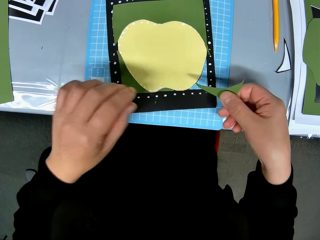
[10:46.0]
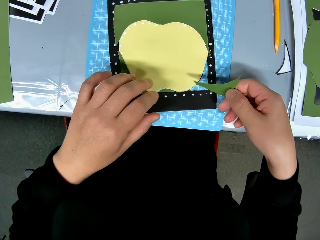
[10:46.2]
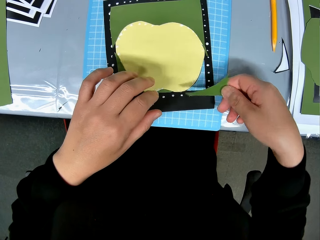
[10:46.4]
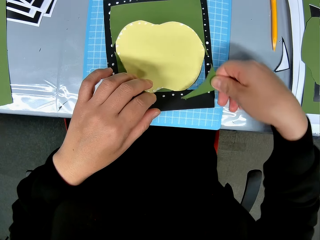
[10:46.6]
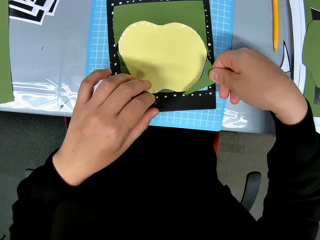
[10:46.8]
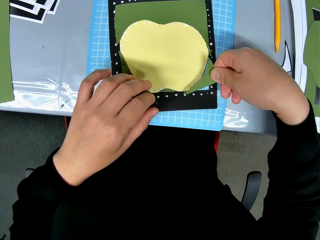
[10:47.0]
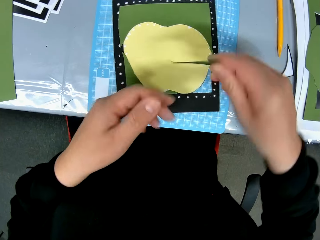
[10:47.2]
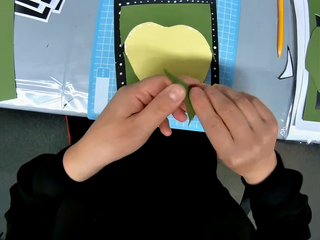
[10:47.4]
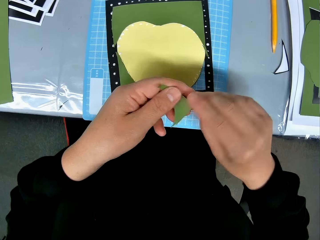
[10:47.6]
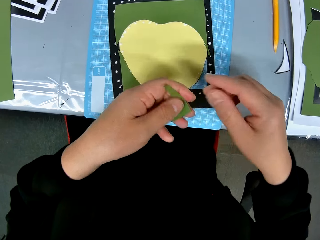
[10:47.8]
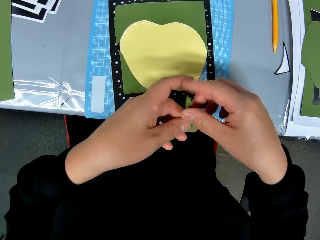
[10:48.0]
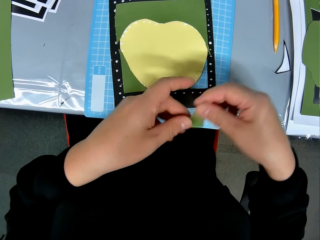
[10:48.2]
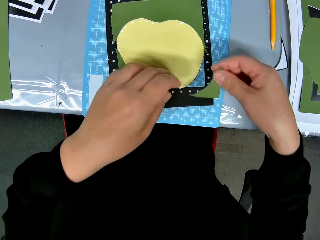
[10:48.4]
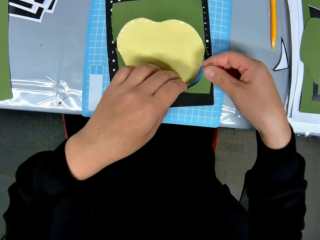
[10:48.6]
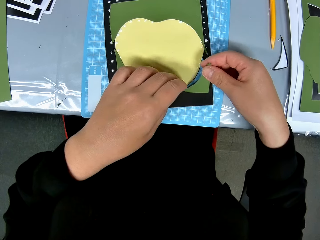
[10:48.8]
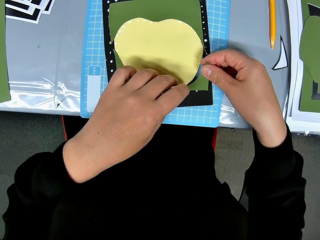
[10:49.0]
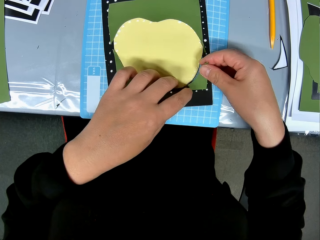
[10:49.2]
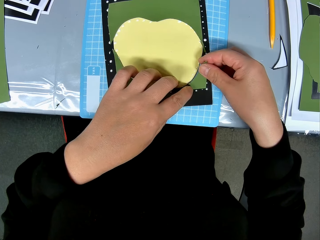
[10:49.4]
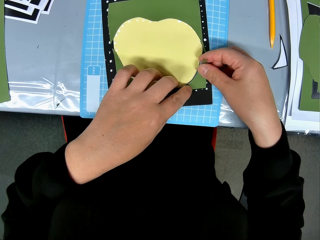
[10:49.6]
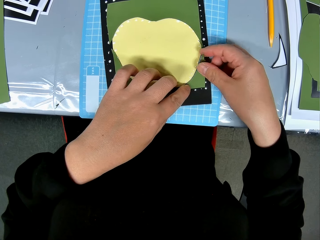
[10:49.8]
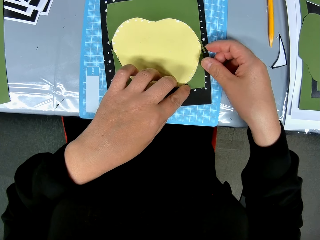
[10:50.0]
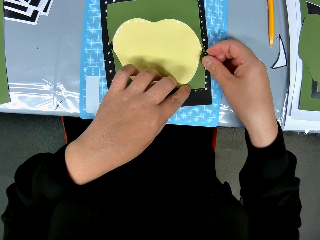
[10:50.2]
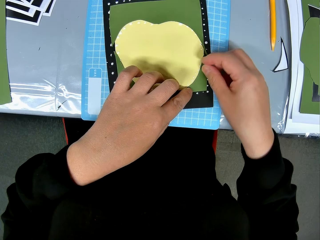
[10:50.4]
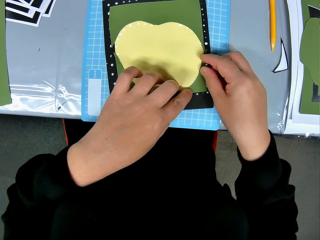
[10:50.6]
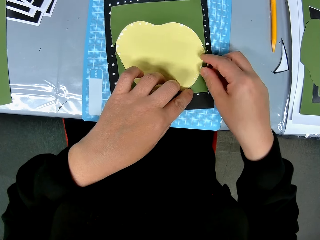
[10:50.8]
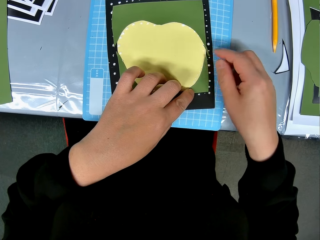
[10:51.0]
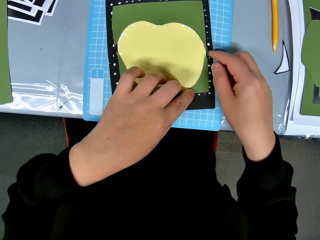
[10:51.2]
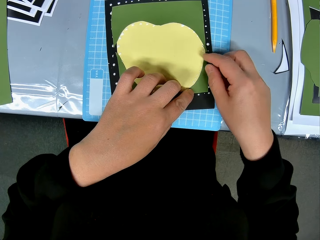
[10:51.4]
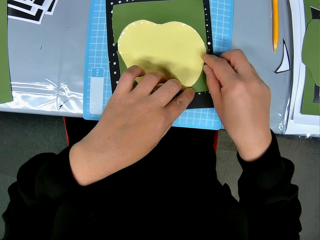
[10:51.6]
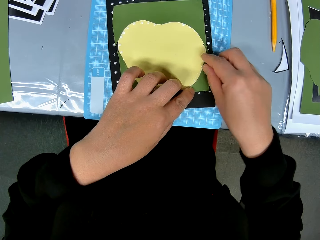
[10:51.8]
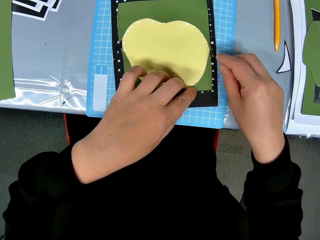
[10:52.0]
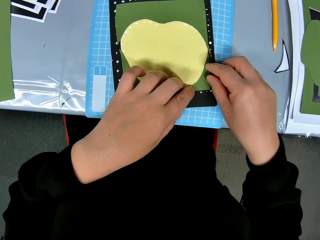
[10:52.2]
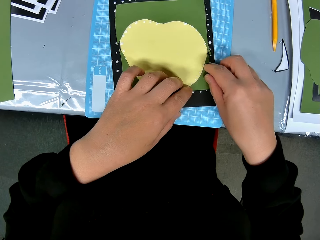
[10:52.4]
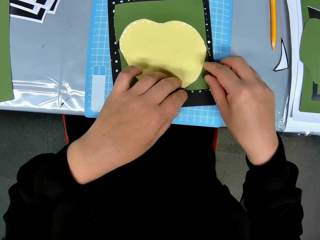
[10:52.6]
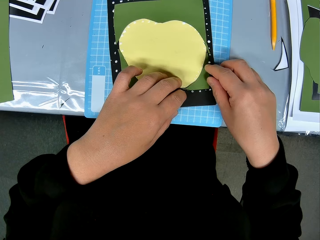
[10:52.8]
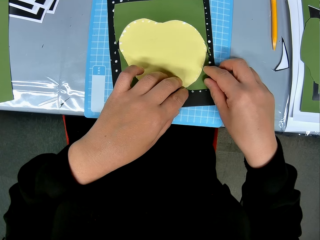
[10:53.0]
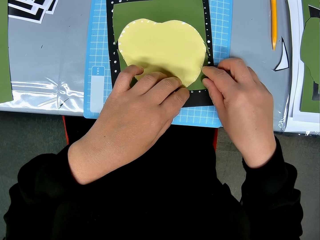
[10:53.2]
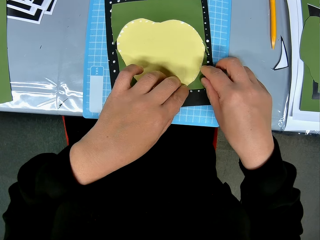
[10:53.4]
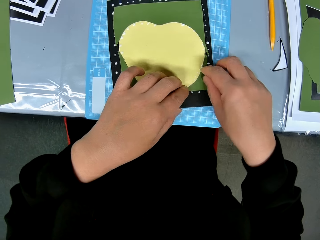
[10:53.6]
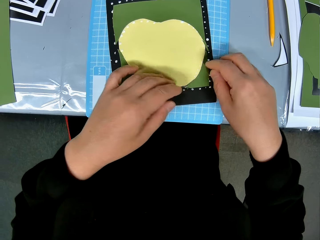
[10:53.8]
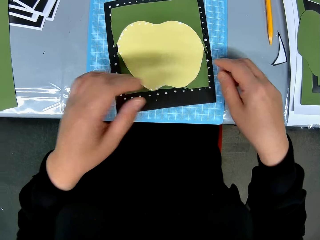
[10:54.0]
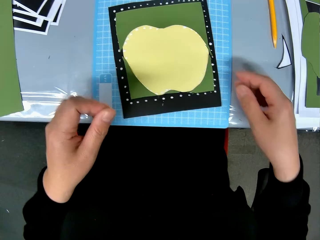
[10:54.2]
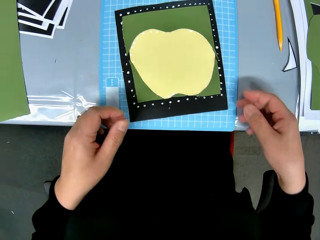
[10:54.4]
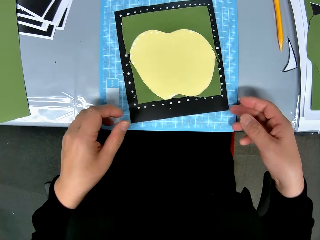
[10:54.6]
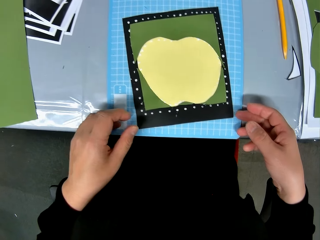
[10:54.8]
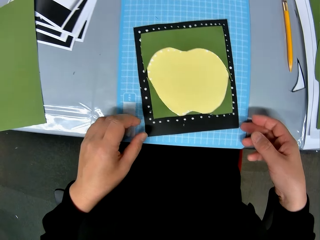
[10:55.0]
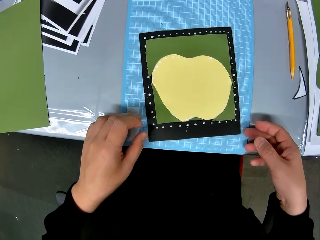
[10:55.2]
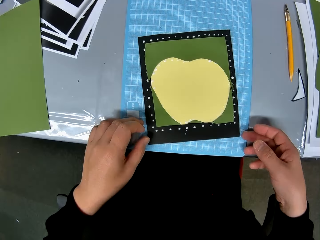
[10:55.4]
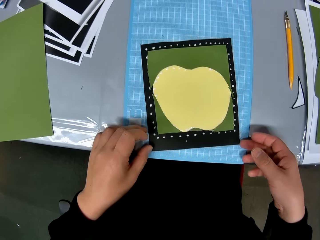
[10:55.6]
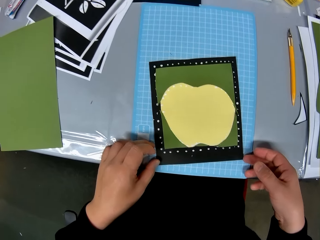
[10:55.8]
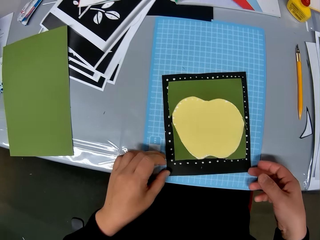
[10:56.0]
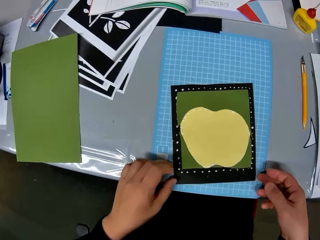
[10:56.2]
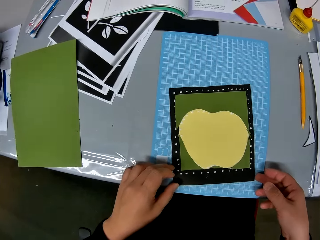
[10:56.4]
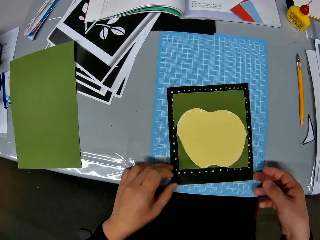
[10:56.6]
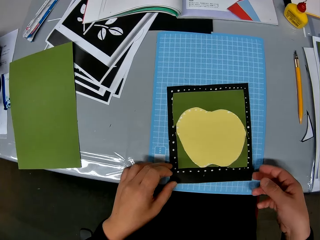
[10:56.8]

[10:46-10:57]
The camera wearer turns the third green cardstock upside down. They fit the paper on the art. They exchange the paper to the other hand. They set the third green cardstock on the black cardstock. They exchange the paper to the other hand again. They fix the paper on the art. They pick up the whole paper craft from the table. They touch the art.

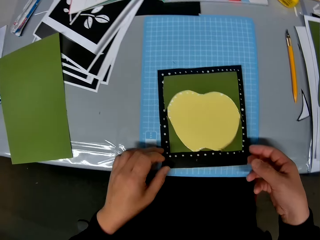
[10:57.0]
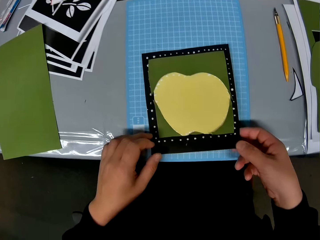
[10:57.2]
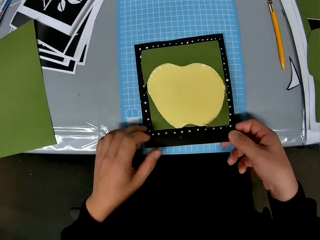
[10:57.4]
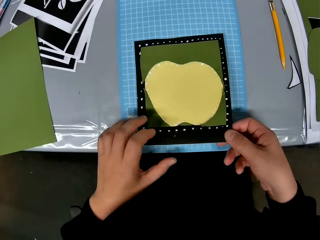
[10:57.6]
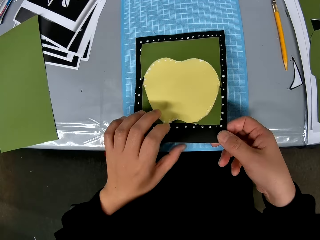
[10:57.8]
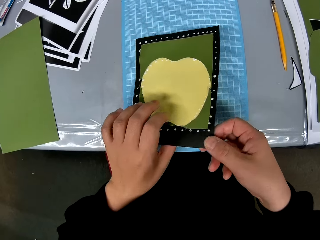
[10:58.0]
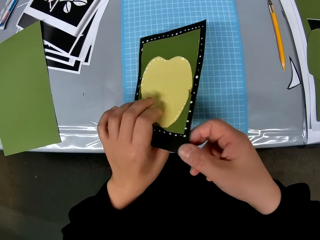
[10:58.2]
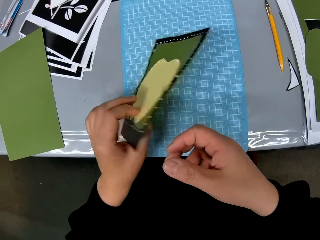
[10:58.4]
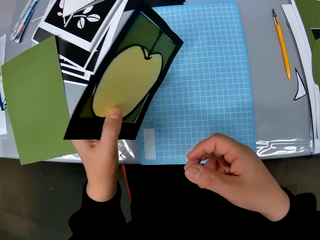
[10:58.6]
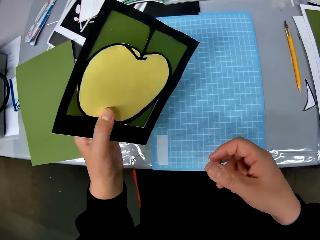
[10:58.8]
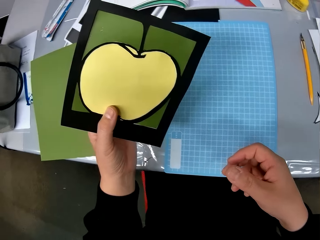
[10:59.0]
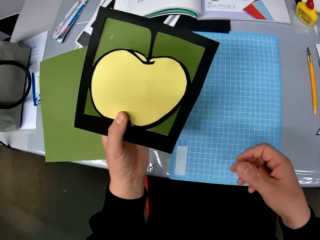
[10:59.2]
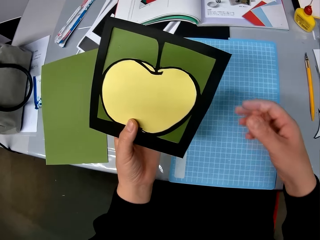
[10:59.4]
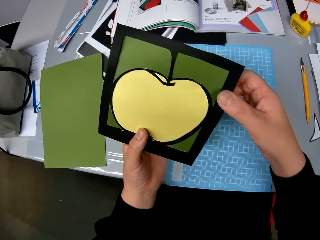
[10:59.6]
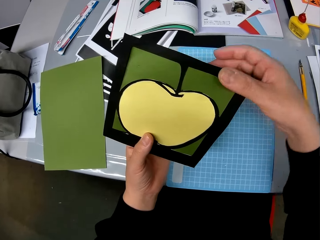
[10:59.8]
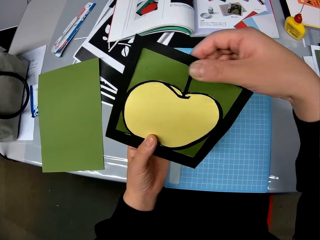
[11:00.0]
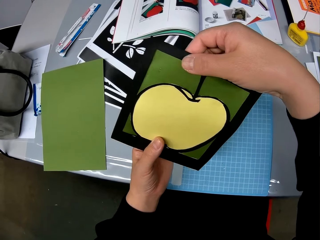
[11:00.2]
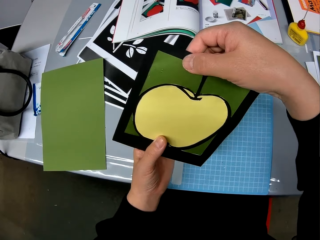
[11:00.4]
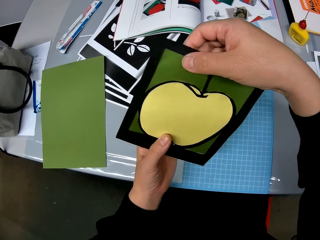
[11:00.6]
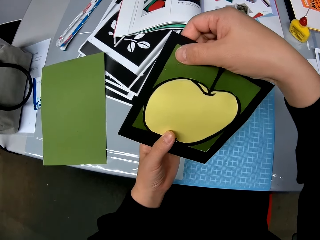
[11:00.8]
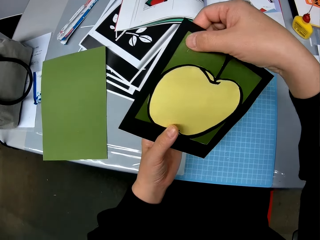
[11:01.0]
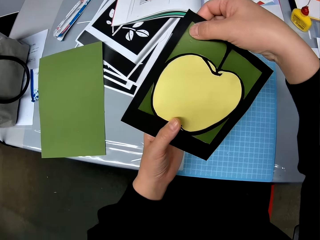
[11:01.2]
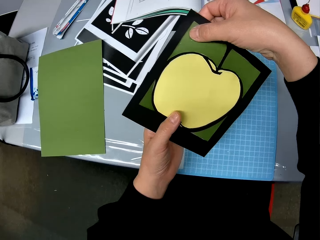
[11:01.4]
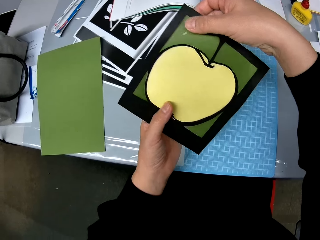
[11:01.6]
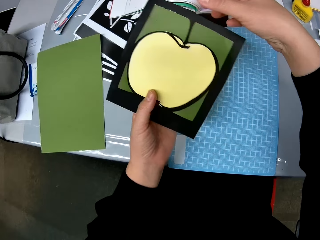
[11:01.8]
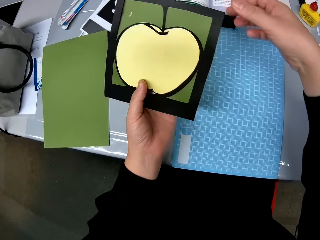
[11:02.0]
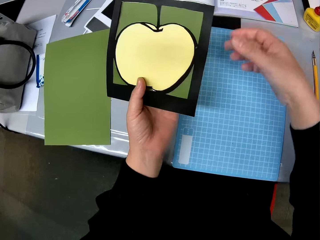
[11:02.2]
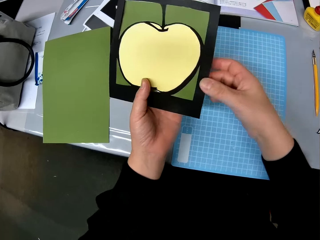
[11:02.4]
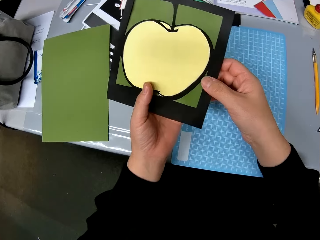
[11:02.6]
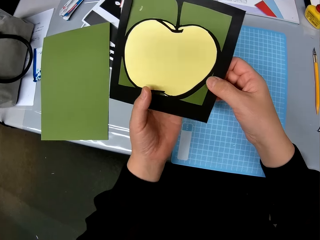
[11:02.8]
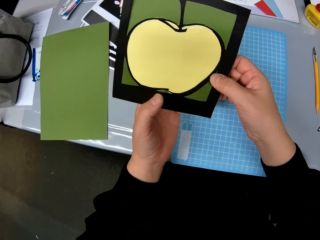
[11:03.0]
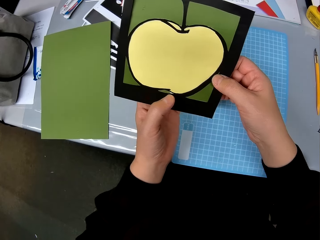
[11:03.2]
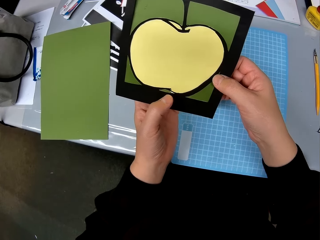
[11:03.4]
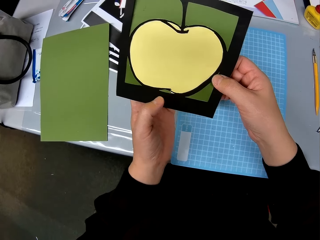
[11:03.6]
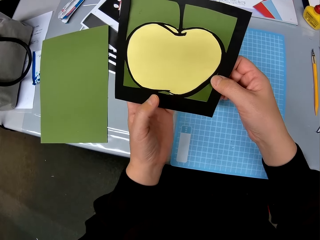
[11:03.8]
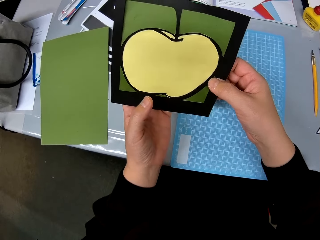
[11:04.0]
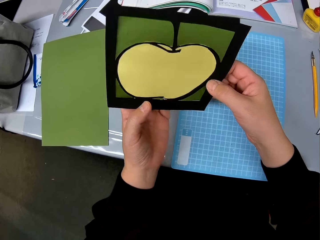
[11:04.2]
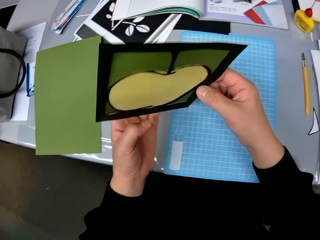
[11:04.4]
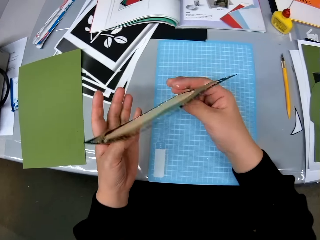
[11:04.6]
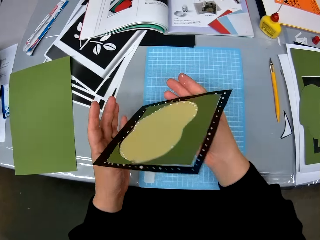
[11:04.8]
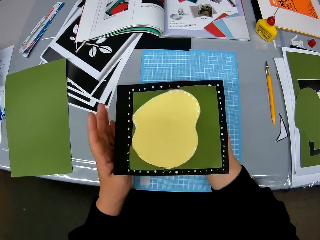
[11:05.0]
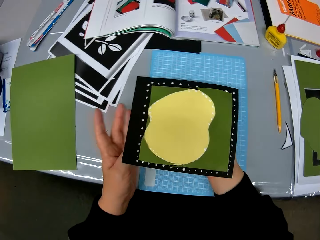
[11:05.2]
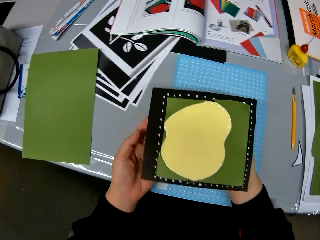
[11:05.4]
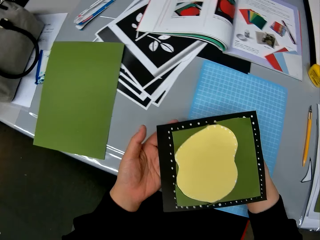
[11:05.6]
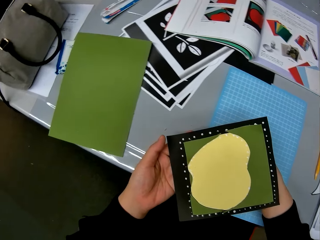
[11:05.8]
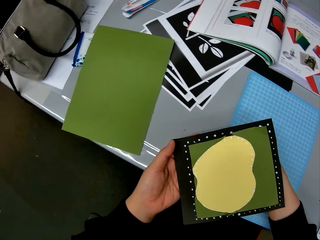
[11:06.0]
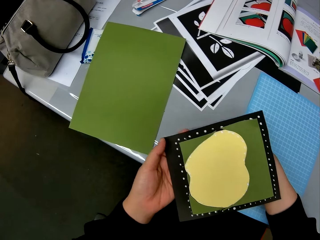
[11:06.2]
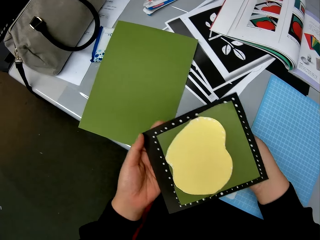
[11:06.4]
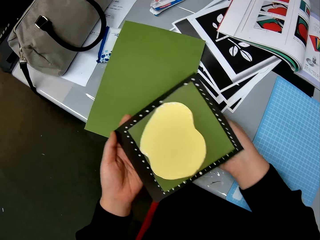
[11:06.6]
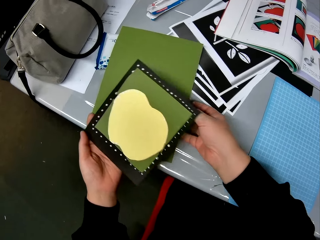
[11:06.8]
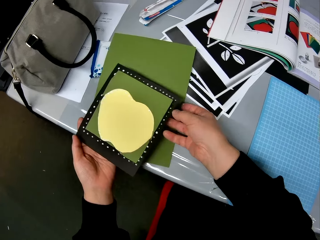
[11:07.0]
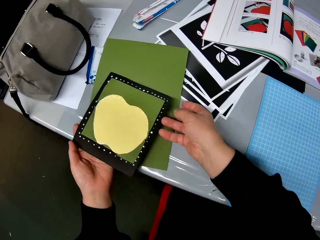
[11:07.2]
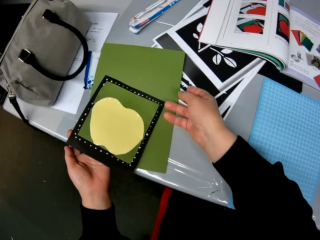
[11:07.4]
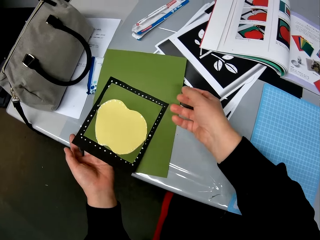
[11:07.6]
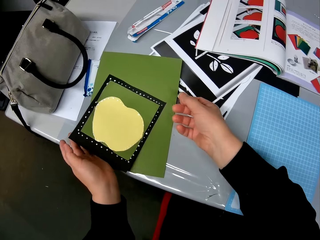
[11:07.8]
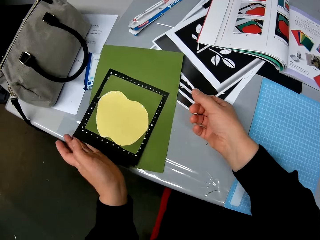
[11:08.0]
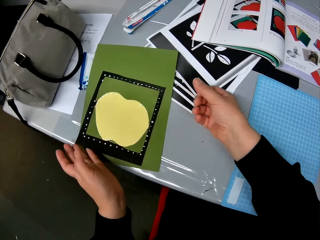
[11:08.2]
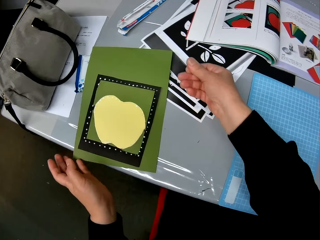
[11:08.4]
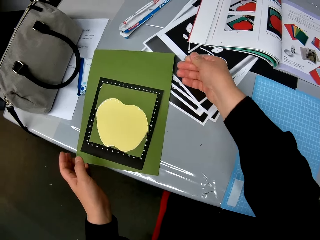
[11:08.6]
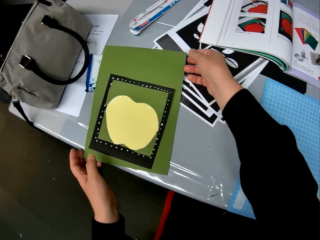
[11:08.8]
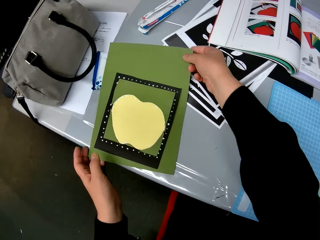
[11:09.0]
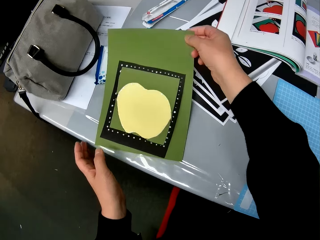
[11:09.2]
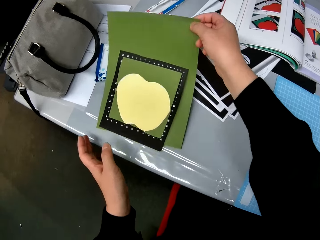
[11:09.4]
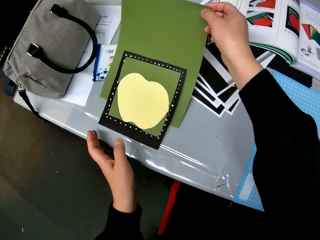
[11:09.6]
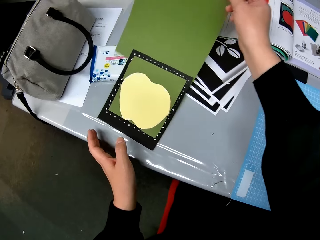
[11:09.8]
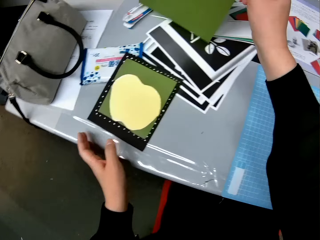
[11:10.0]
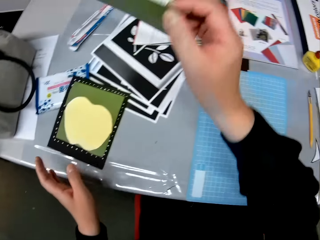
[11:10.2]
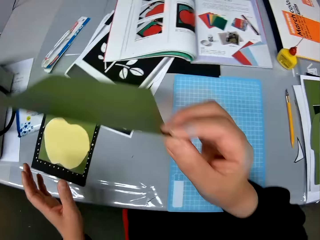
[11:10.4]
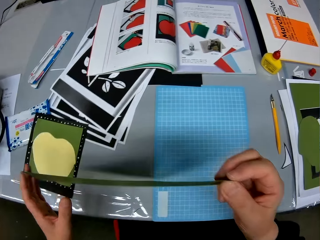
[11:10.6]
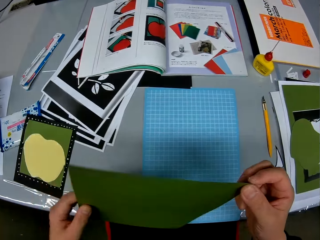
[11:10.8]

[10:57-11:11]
The camera wearer lifts the art. They turn the paper craft upside down. They press the art. They check the paper craft. They hold the art. They press the art. They turn the paper craft upside down again. They drop the paper craft on a big green cardstock. They remove the big green cardstock from under the paper craft. They pick up a paper.
